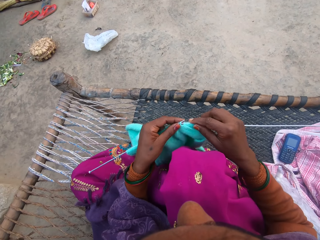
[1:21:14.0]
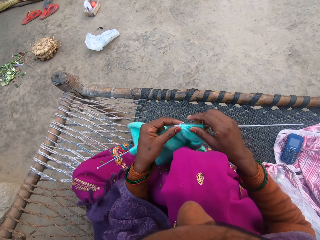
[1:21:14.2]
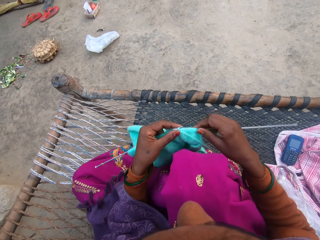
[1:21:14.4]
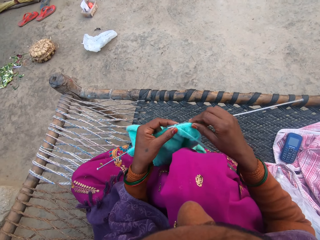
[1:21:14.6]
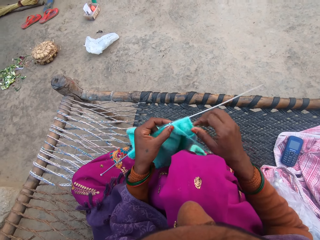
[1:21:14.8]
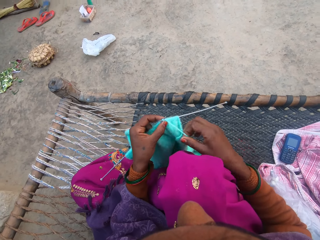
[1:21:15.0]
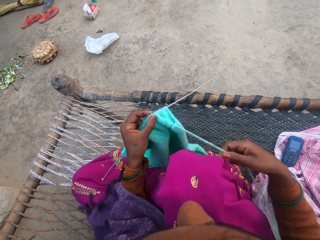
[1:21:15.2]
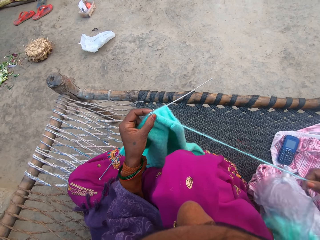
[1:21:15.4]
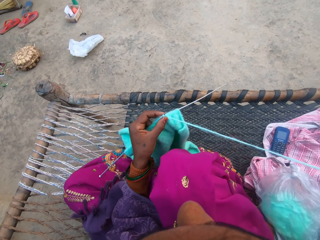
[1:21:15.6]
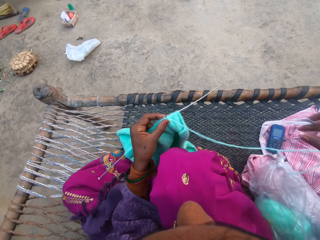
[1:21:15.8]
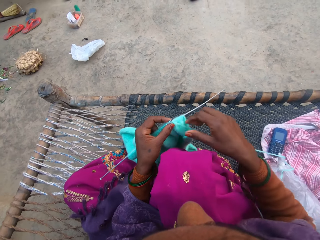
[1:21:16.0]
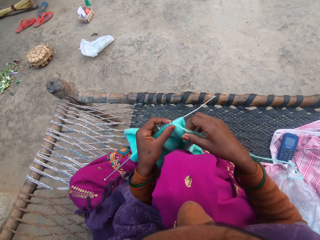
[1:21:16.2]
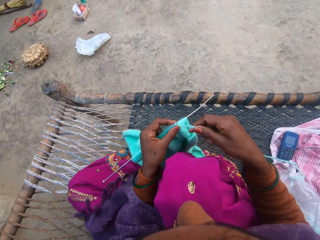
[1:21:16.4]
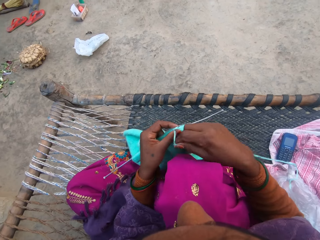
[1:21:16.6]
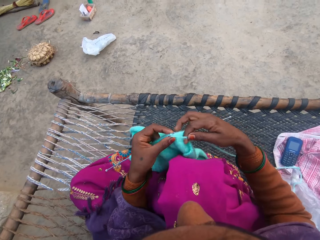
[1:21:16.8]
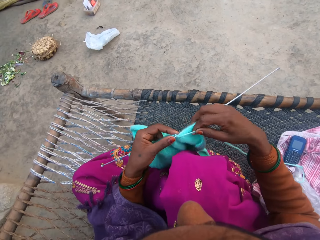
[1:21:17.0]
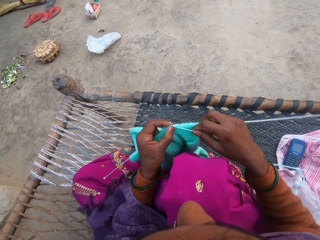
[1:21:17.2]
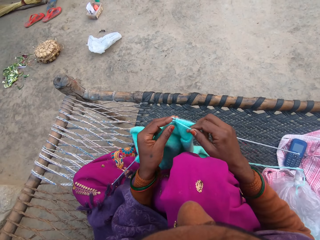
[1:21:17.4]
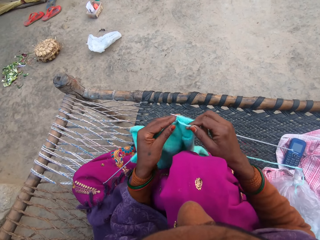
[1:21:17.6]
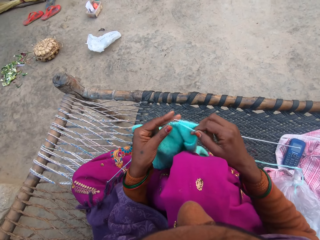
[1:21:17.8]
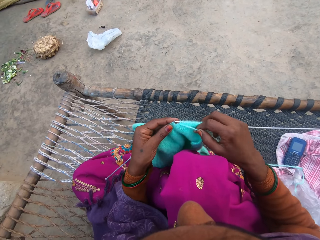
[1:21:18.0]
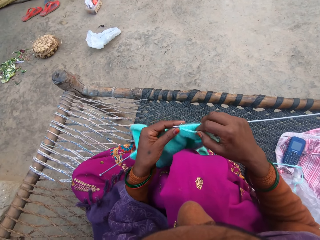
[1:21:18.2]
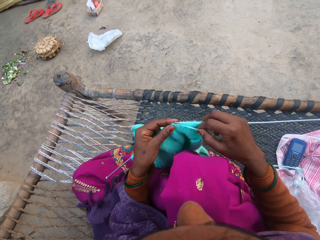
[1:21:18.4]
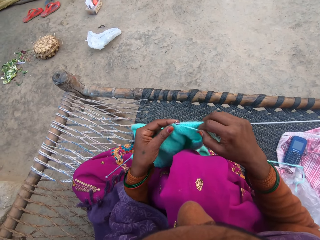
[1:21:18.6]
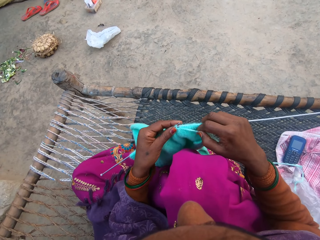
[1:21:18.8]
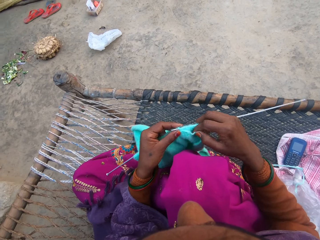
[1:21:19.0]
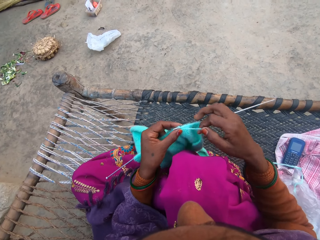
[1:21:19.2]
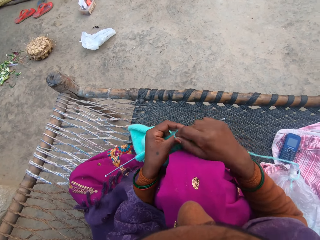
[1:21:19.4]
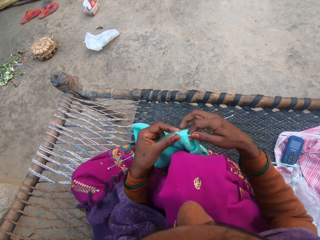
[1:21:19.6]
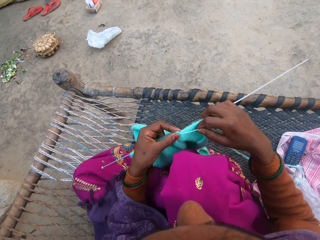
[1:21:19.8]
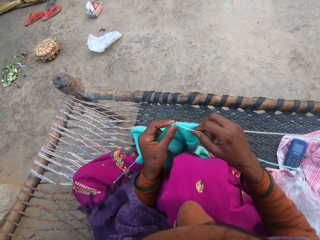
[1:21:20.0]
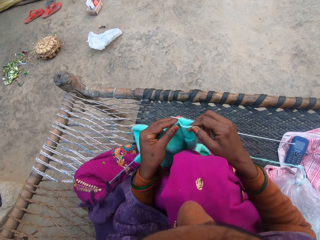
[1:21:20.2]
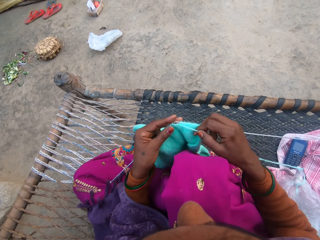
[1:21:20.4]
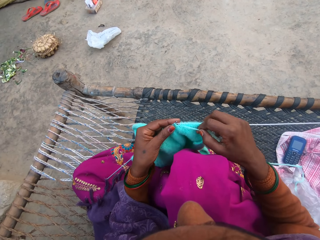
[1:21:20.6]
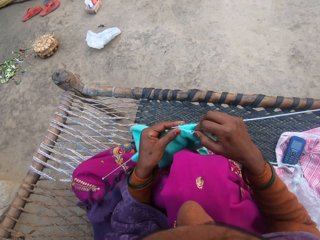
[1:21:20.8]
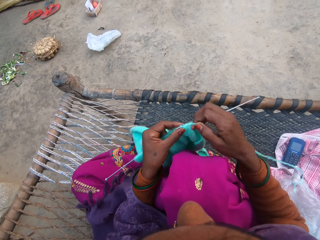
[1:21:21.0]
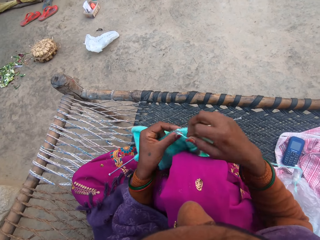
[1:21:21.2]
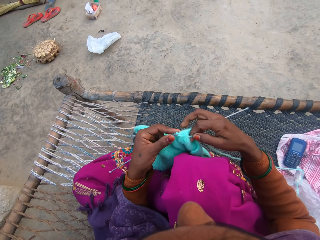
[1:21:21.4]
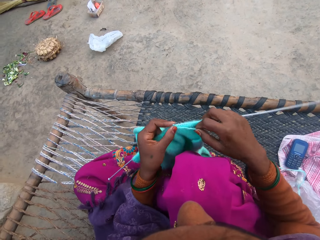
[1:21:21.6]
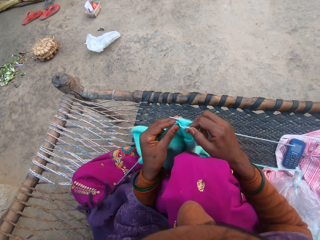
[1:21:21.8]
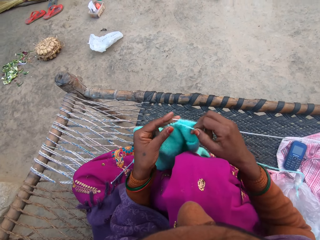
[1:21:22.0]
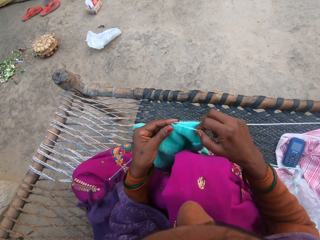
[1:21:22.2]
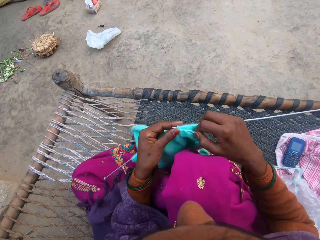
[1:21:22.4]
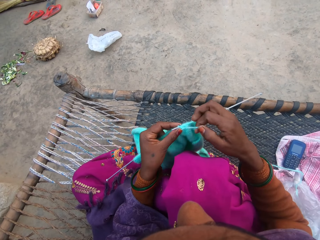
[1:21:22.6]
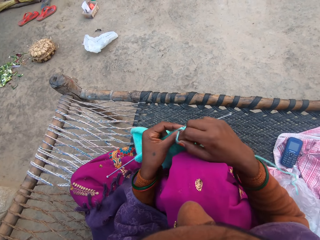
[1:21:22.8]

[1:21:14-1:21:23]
The camera wearer knits the garment with a knitting needle and a yarn. They pull the yarn. They knit the garment with the knitting needle and the yarn.

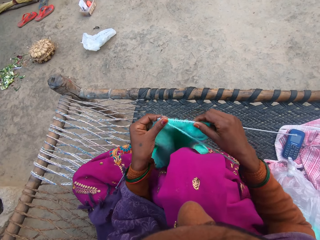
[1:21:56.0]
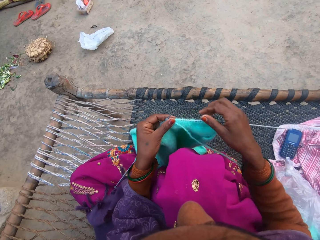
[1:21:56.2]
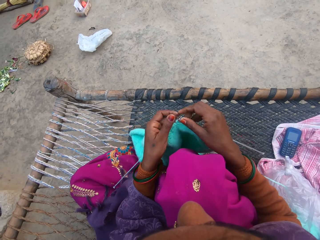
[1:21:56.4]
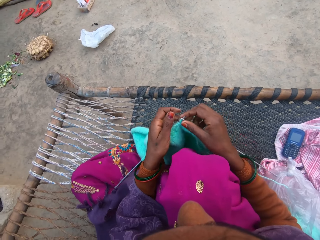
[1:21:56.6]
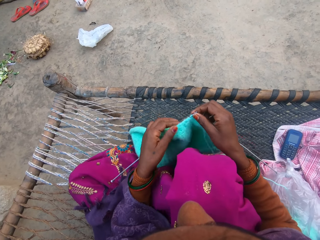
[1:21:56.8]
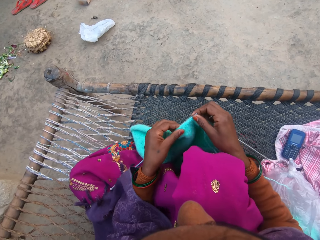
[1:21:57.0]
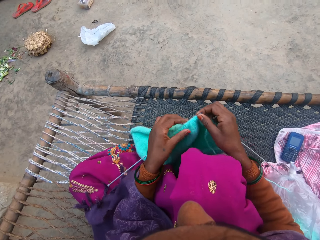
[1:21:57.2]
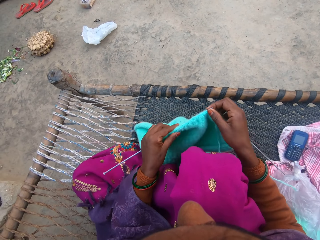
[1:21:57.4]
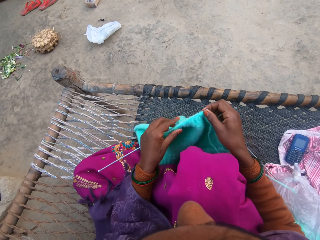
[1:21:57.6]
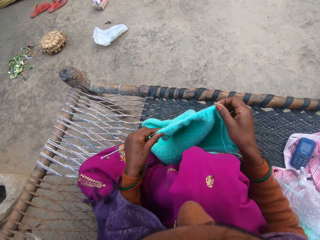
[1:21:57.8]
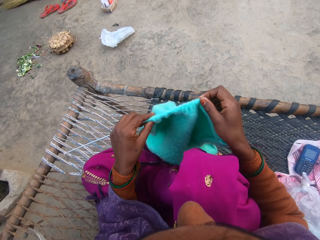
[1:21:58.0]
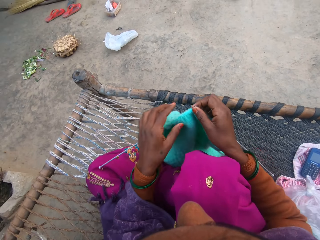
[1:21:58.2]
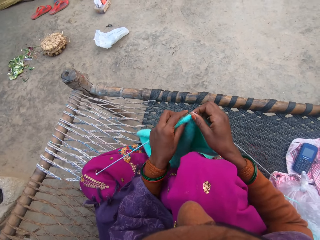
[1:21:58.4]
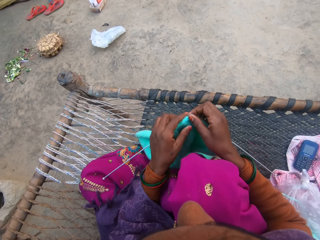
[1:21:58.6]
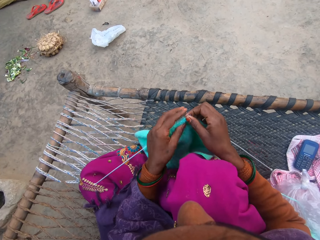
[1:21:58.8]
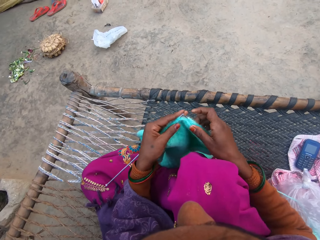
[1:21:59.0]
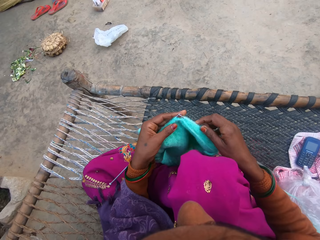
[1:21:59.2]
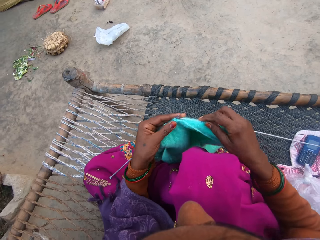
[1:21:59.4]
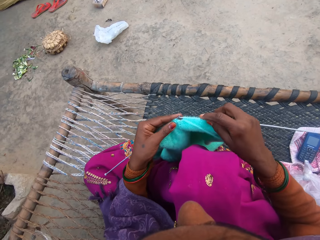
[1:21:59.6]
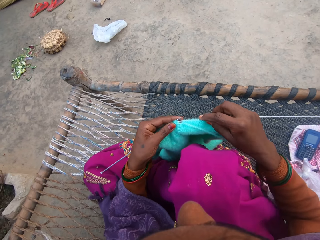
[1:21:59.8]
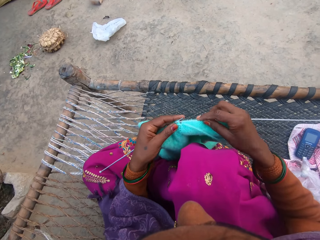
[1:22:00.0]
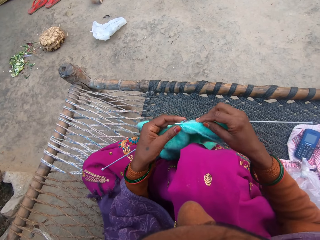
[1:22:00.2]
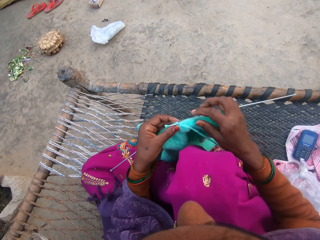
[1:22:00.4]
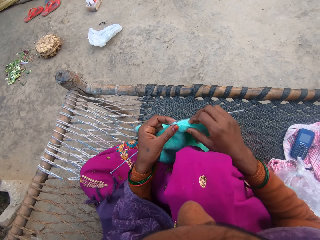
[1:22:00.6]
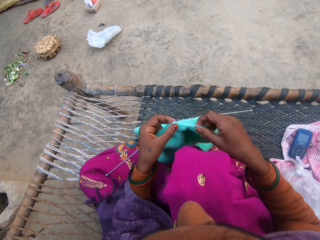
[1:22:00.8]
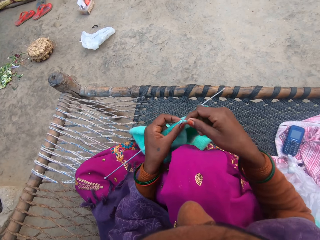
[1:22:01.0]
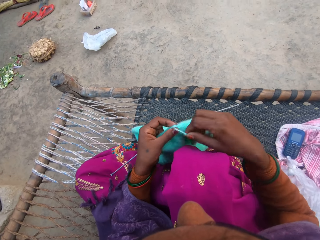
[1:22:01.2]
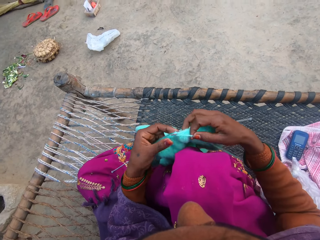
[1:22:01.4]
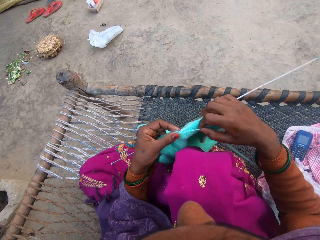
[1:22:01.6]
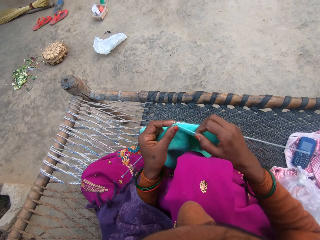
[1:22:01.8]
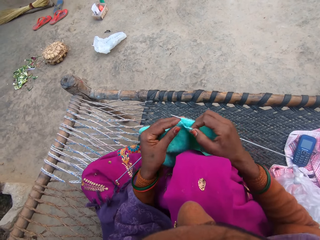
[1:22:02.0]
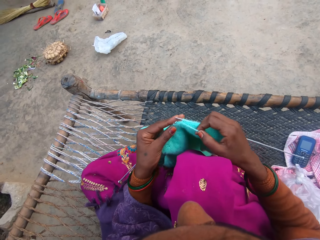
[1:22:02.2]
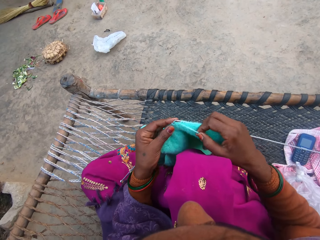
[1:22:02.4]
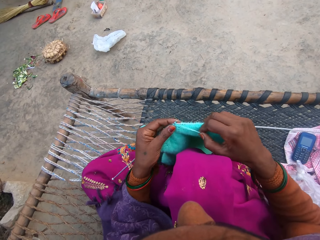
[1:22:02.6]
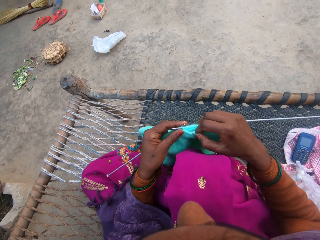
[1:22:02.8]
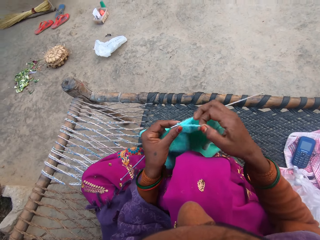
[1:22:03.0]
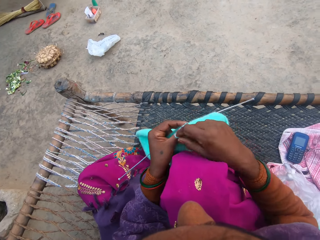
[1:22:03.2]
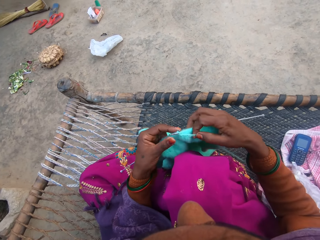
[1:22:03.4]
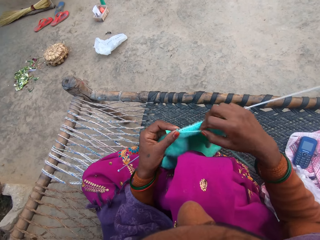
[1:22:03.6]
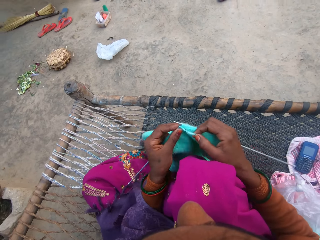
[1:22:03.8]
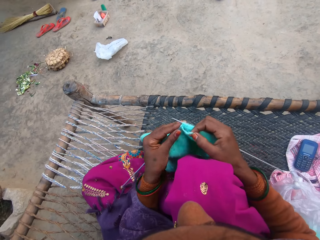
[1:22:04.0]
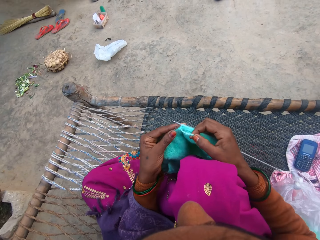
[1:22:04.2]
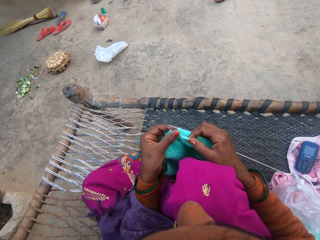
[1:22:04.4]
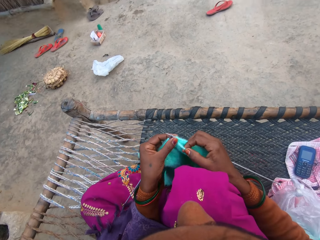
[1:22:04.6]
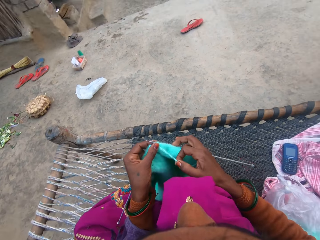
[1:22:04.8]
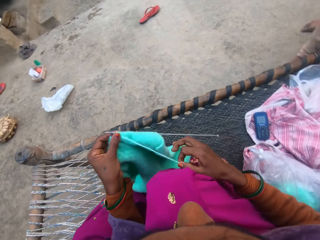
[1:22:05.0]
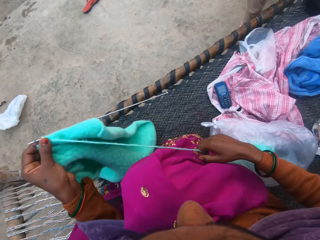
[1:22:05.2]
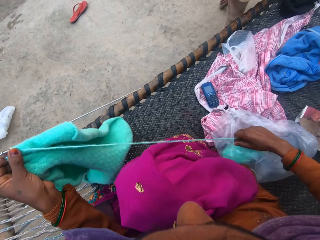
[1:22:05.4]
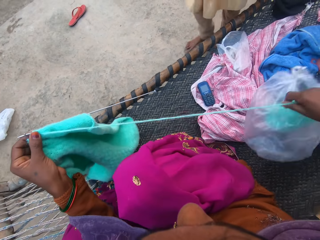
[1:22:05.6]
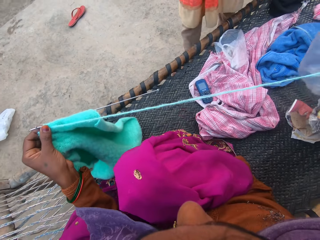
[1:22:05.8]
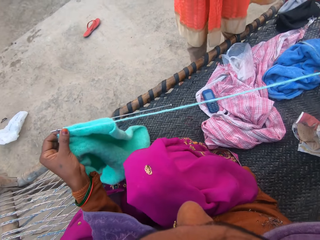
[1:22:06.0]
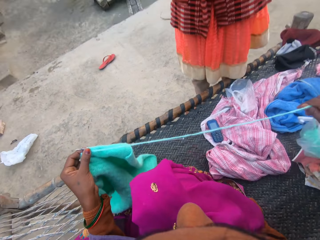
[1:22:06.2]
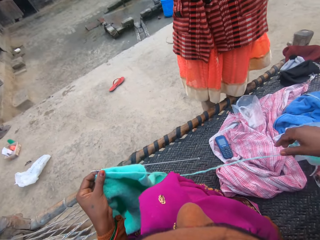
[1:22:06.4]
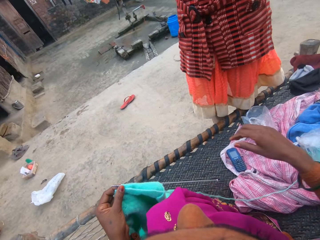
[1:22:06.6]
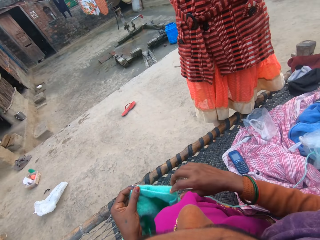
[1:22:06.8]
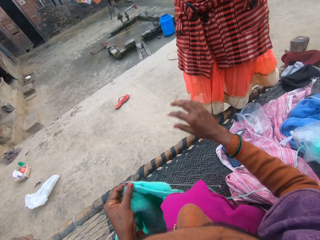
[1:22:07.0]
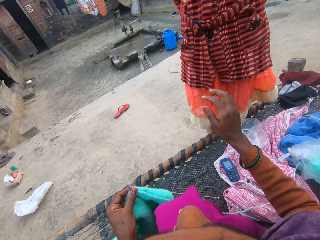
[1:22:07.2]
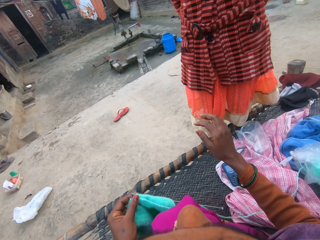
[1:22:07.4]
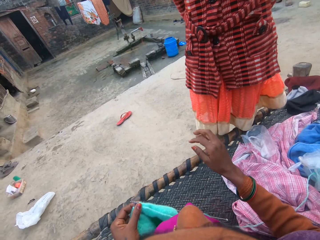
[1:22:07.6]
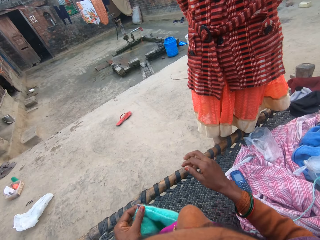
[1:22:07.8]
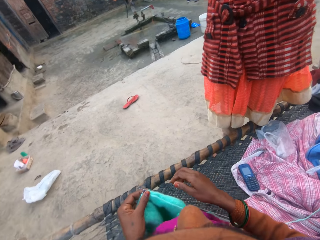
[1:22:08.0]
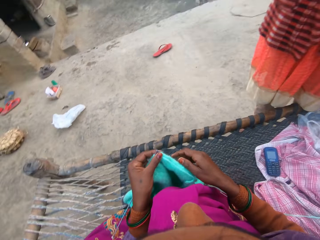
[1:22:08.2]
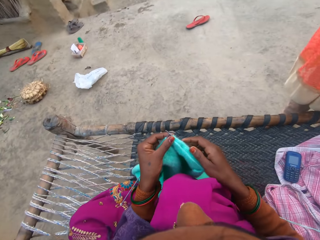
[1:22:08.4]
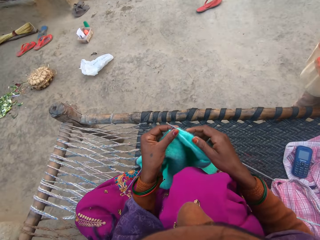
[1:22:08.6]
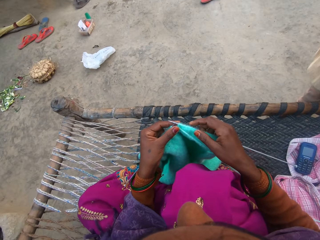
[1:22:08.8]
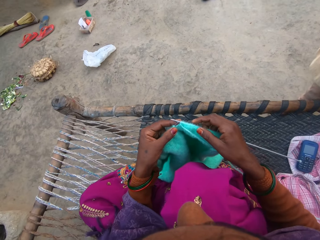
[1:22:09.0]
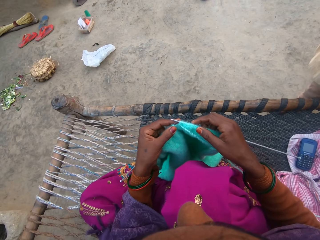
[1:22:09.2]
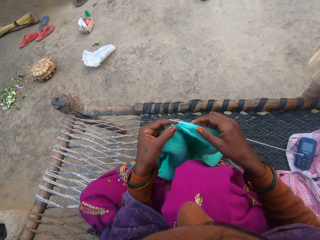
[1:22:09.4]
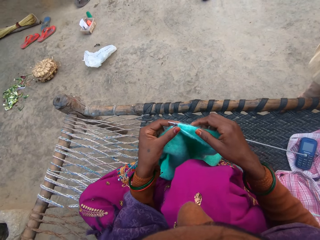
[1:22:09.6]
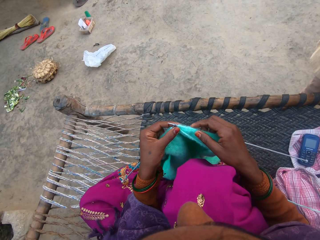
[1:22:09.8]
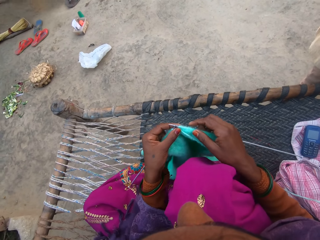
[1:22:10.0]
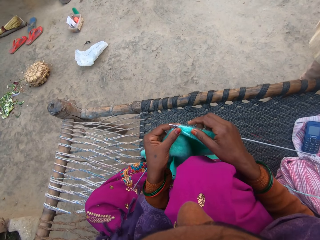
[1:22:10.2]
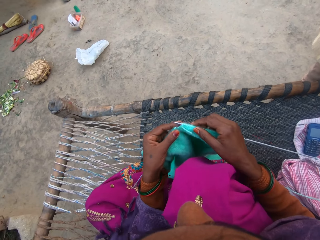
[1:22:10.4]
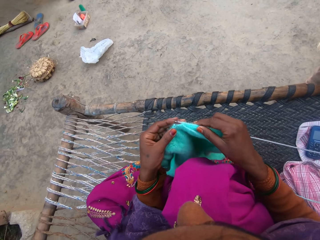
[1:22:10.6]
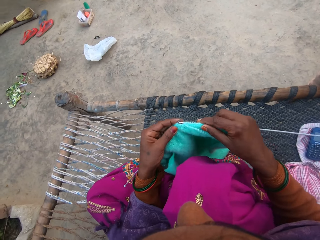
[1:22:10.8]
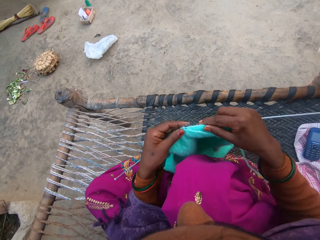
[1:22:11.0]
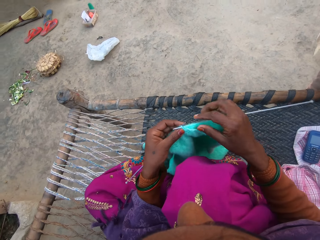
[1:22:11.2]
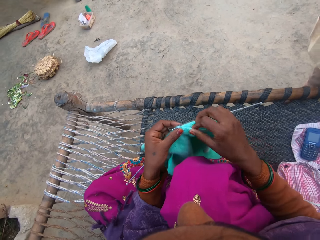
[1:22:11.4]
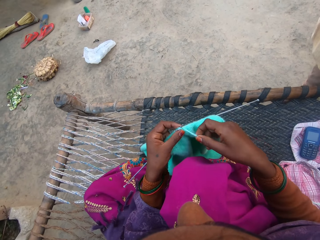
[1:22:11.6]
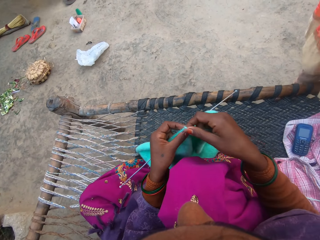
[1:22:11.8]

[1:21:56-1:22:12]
The camera wearer pushes the garment on the knitting needle. She knits the garment with the knitting needle and a yarn. She pulls the yarn. A man walks towards the camera wearer. The camera wearer talks to the man. The man talks to the camera wearer. The camera wearer knits the wool with the knitting pins with her hands.
